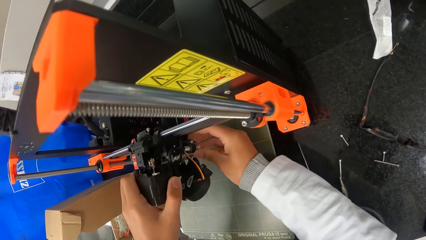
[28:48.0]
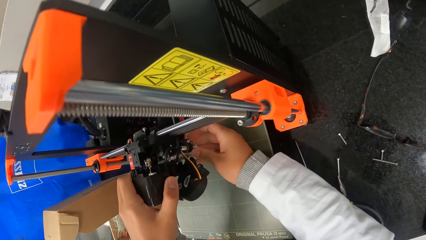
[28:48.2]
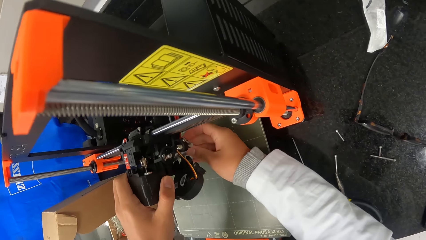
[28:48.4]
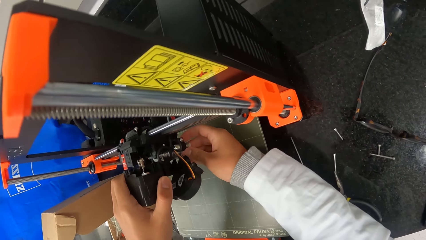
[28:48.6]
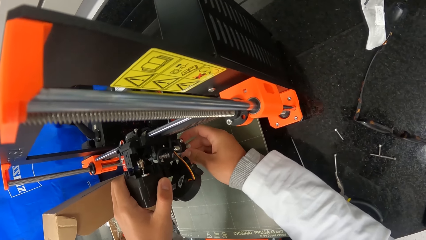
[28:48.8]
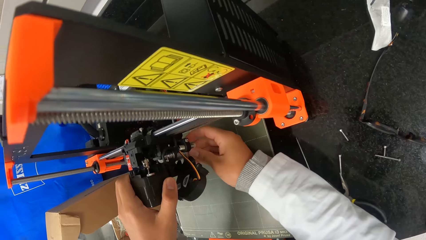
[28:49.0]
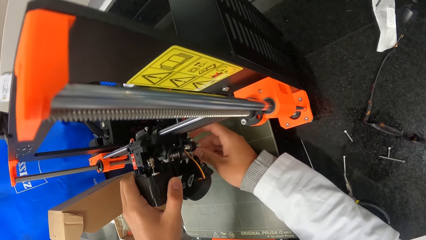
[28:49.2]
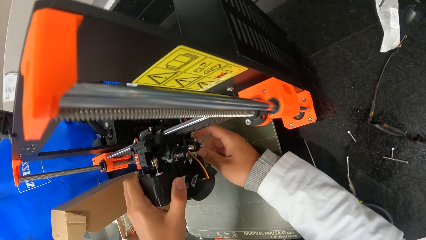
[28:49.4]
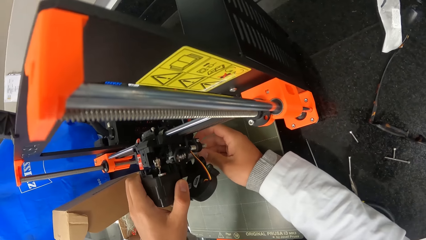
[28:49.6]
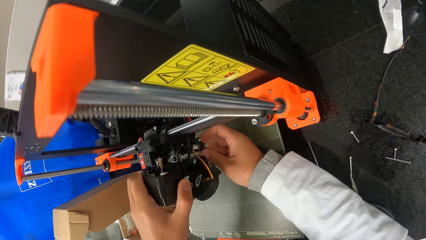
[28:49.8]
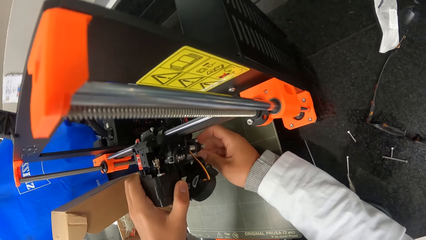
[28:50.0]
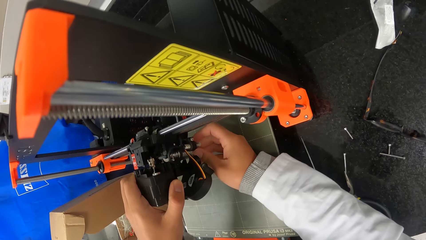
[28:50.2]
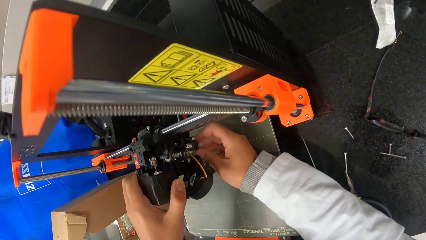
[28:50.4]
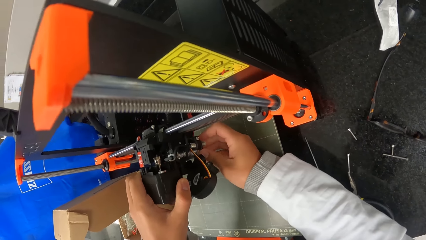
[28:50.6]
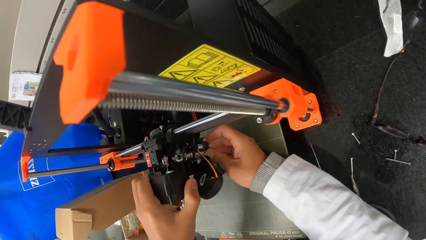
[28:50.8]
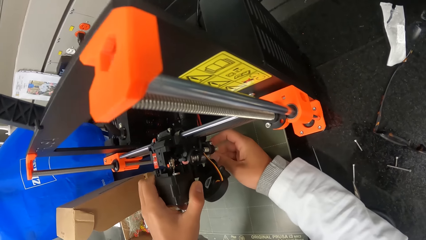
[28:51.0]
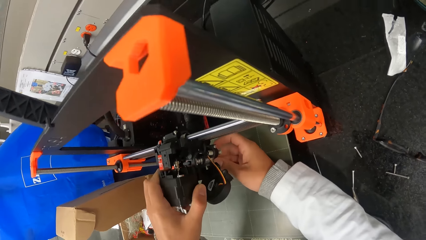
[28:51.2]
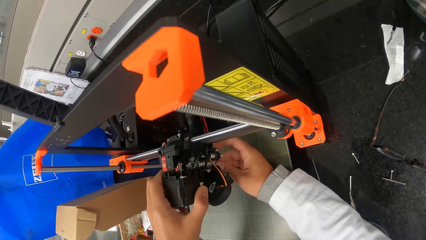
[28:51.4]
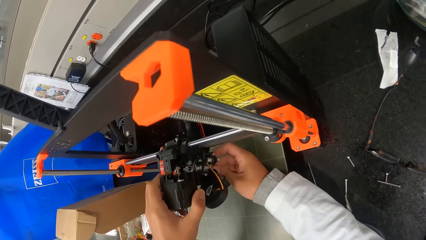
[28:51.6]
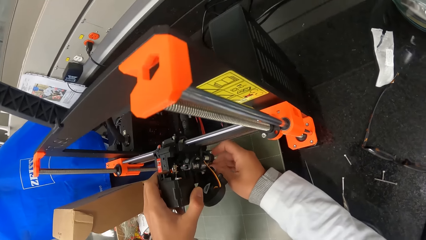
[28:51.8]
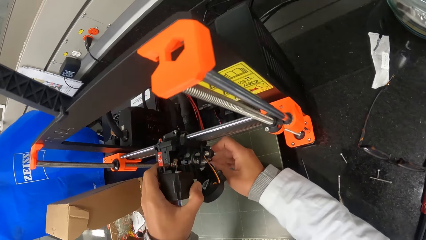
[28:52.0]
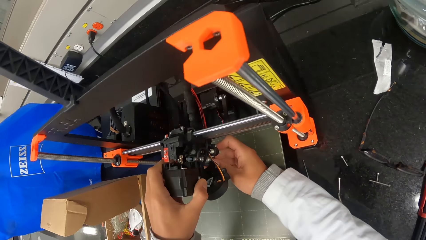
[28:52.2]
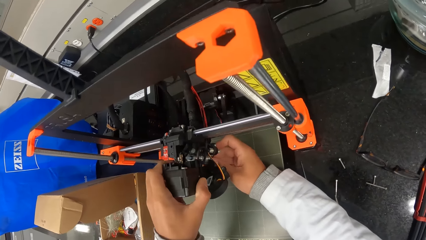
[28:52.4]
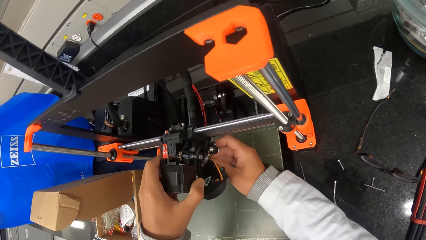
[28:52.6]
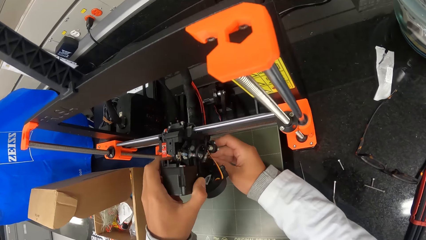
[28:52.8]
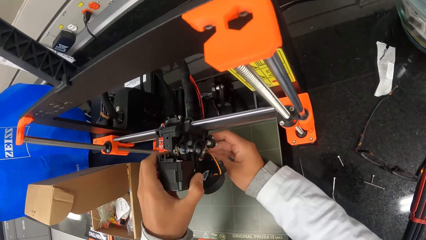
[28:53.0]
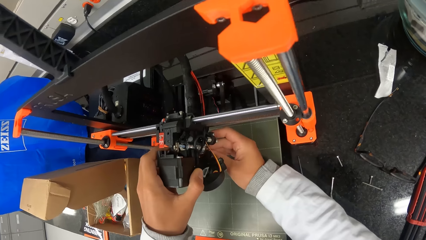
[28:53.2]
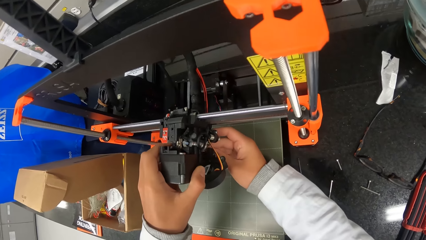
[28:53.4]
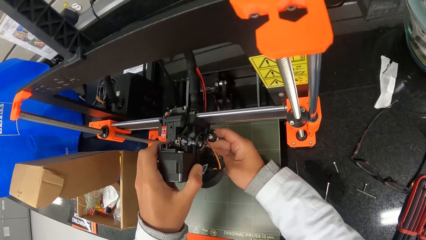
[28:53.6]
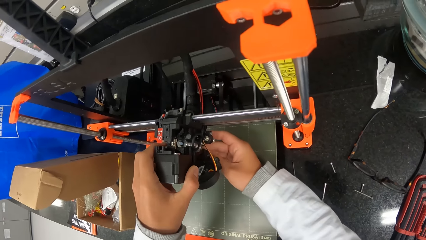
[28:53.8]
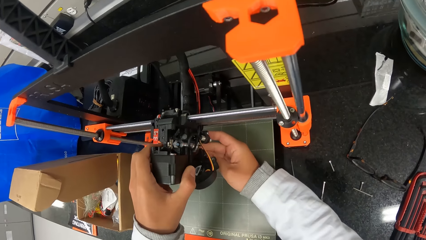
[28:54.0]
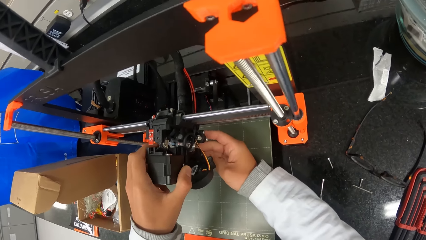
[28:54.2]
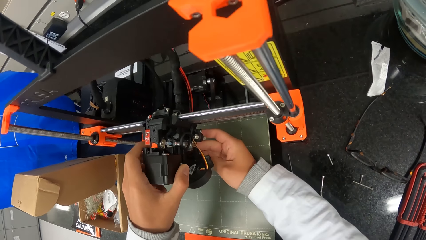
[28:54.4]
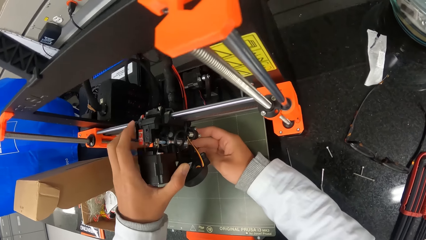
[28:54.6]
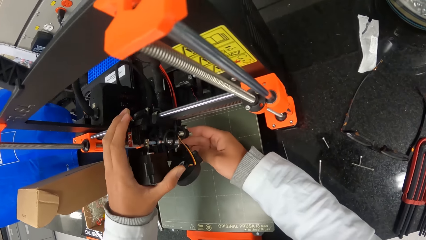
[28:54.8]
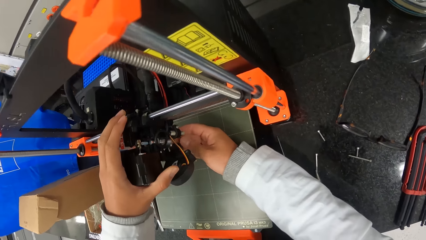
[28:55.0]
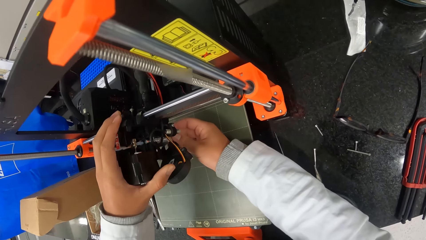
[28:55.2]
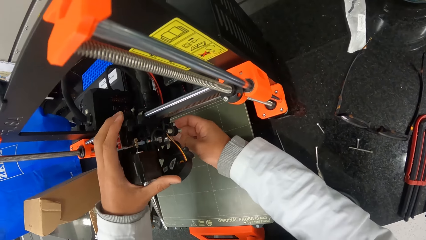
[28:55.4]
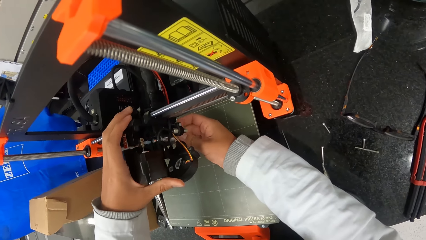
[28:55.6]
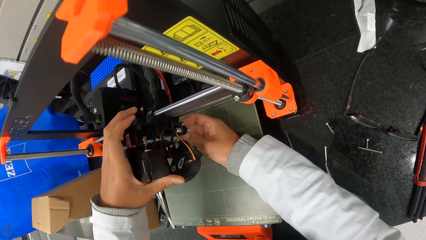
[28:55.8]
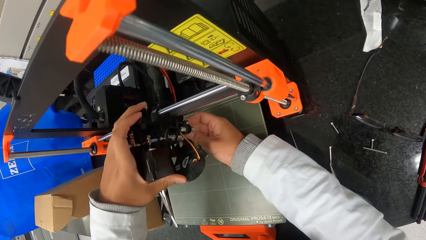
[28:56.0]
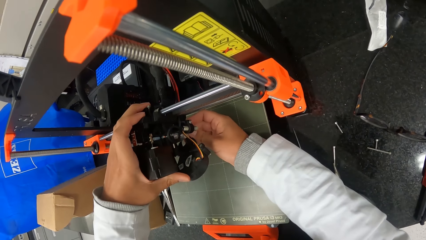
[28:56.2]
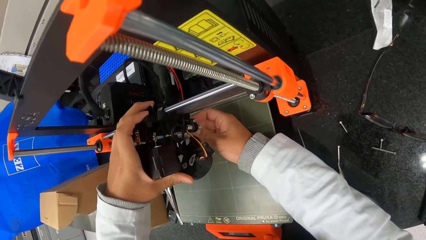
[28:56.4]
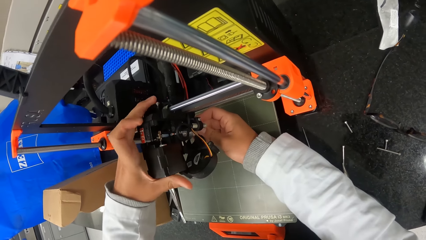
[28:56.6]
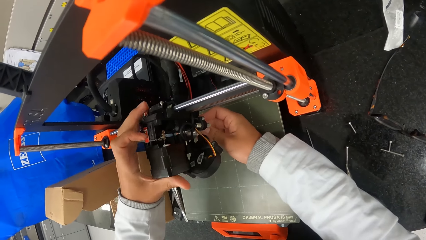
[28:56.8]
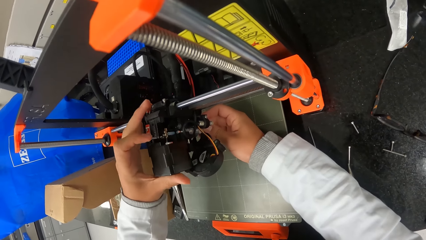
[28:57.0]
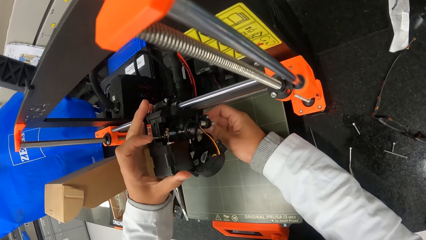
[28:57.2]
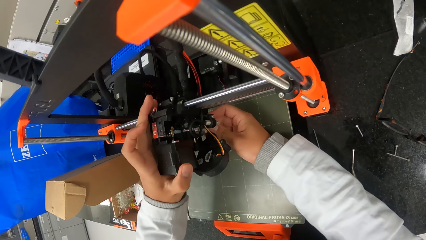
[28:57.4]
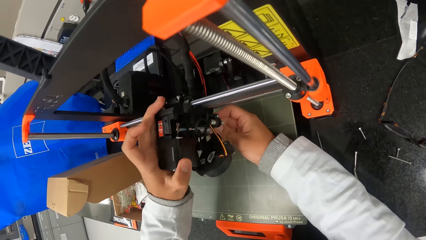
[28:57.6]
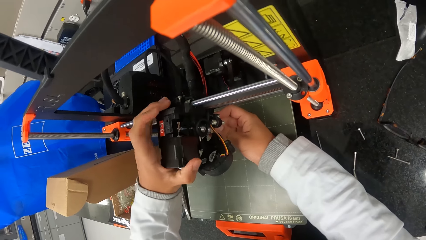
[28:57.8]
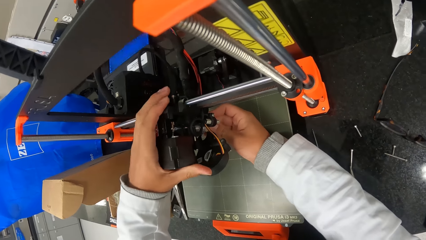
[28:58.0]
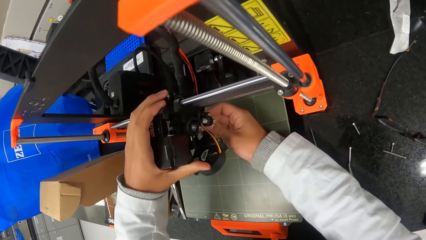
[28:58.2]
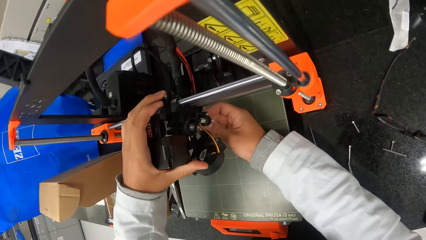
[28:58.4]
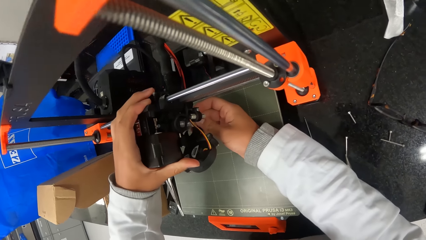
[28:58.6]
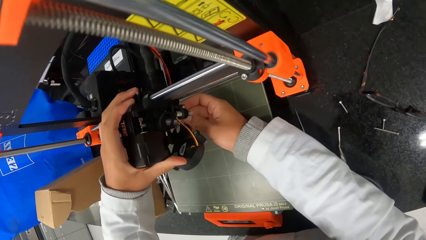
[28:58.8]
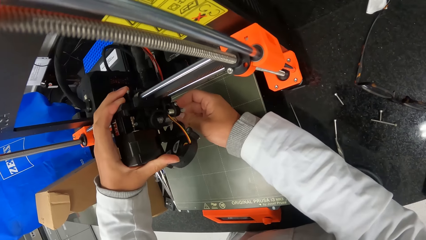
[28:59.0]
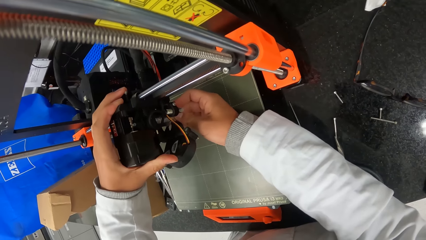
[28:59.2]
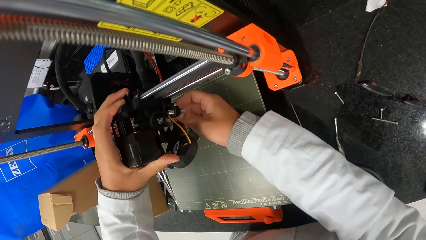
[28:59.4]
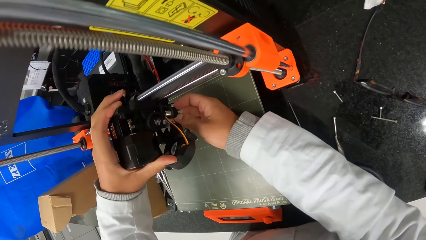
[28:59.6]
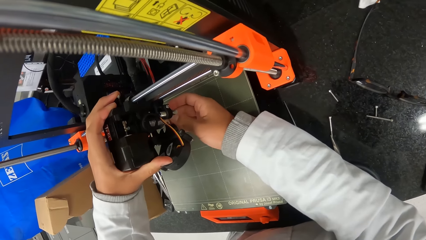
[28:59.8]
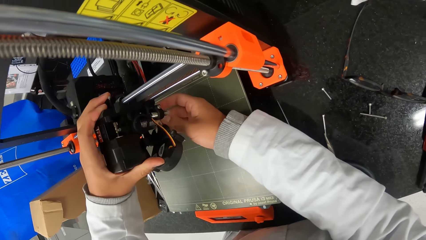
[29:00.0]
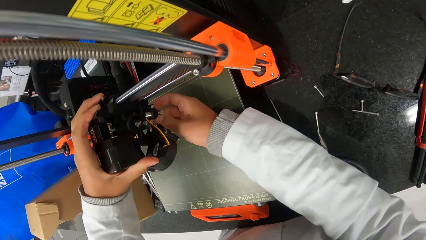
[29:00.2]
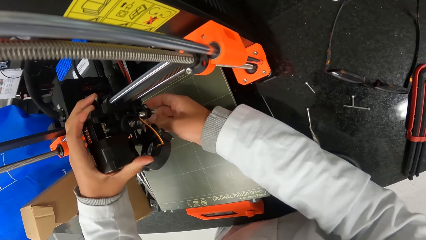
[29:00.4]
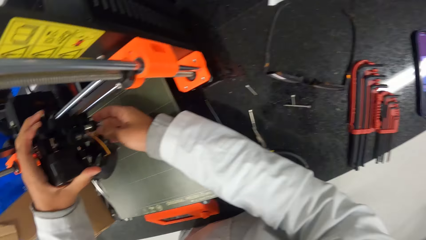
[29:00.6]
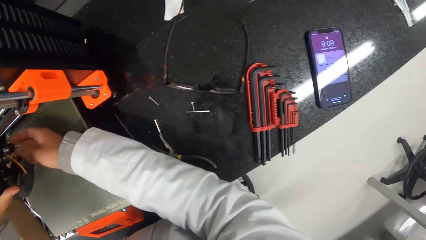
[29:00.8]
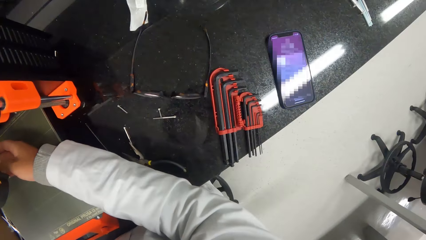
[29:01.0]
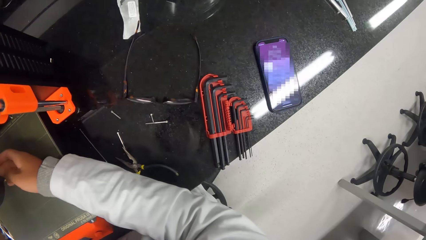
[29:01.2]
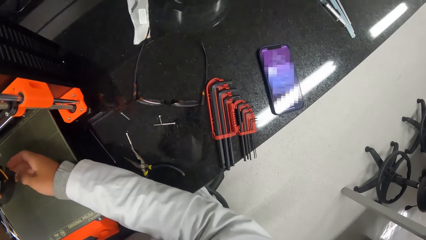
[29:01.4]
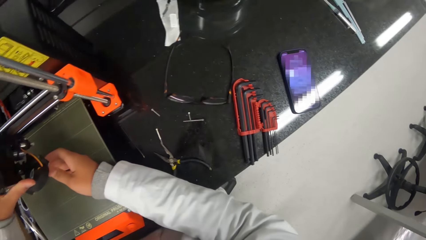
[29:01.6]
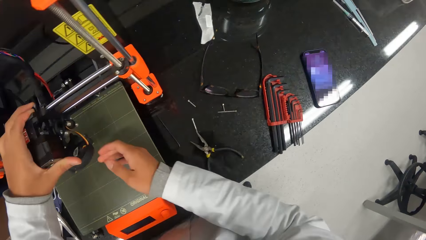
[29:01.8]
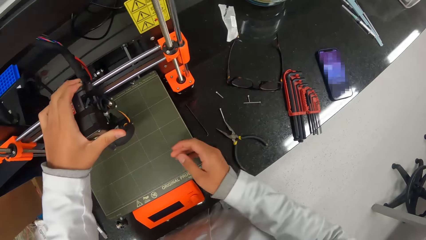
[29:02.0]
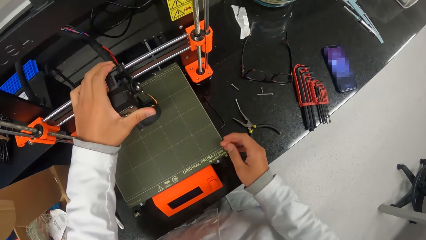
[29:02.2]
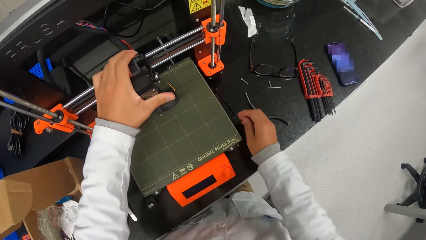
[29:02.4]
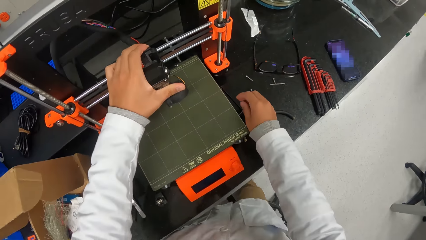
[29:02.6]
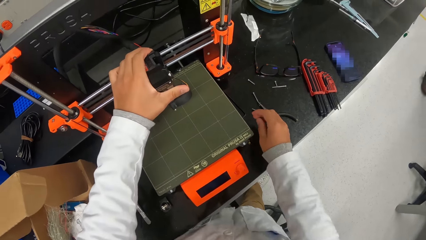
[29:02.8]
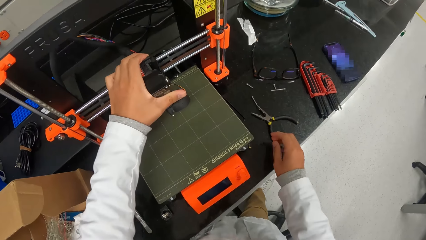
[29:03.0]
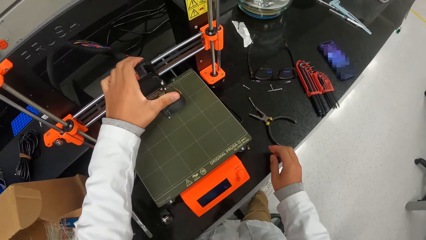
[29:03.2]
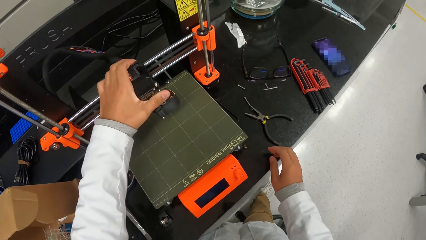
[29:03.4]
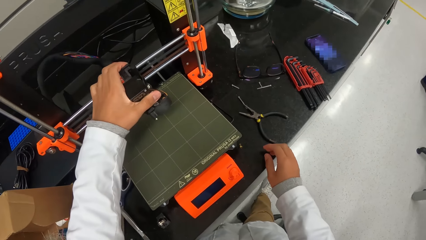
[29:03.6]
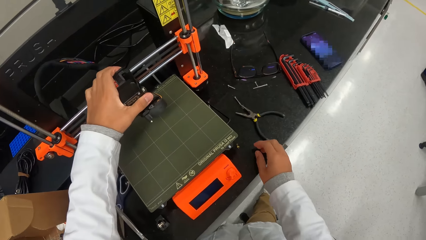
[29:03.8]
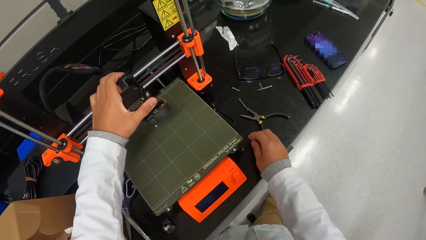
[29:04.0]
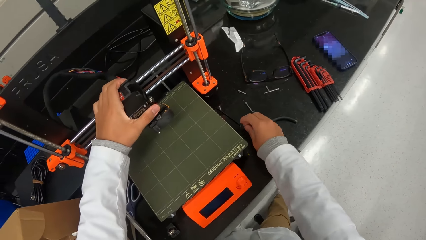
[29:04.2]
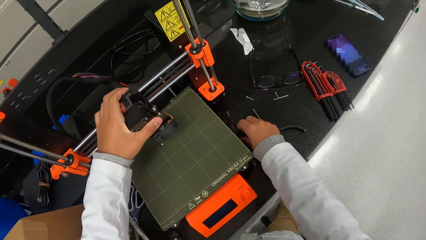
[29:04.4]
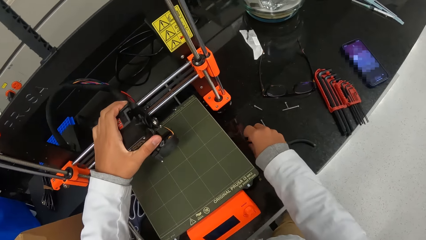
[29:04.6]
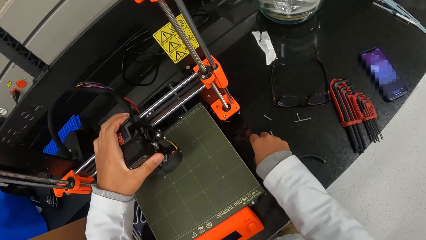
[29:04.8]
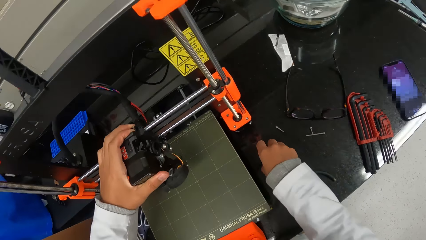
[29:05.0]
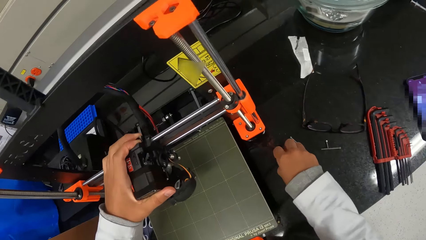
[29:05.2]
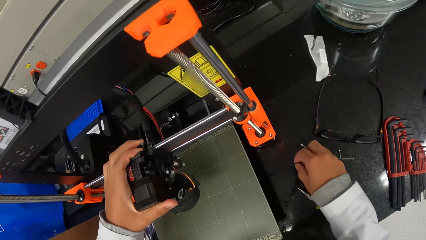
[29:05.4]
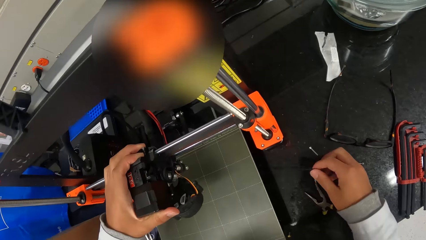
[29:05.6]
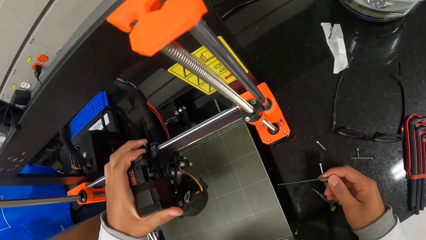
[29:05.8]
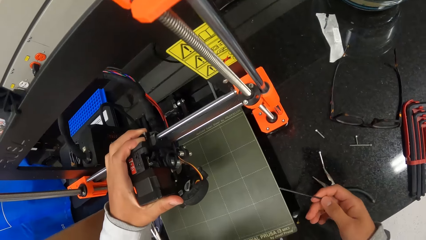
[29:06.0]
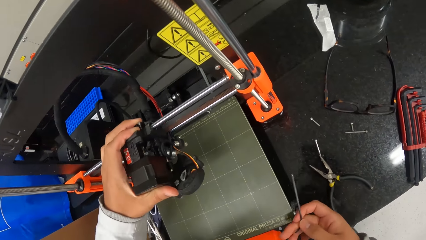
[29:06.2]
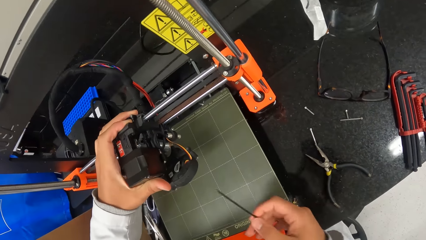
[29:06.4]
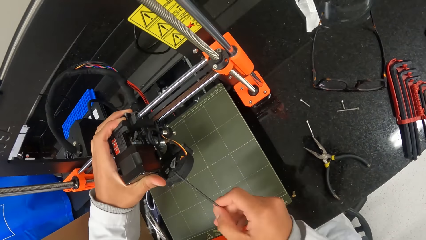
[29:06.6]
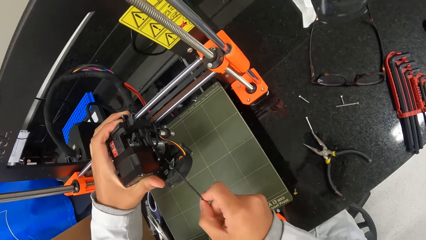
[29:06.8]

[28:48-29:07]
The camera wearer pulls the extruder of the 3D printer on the countertop with his left hand. He closes the extruder of the 3D printer on the countertop with his left hand. He picks up the hex key from the countertop with his right hand.
